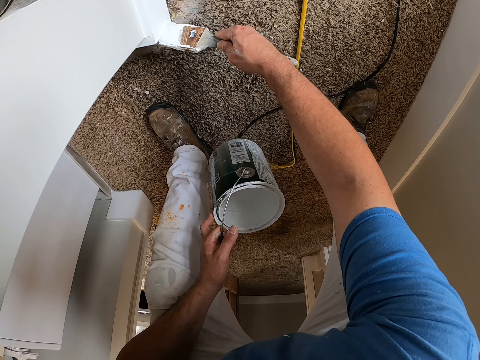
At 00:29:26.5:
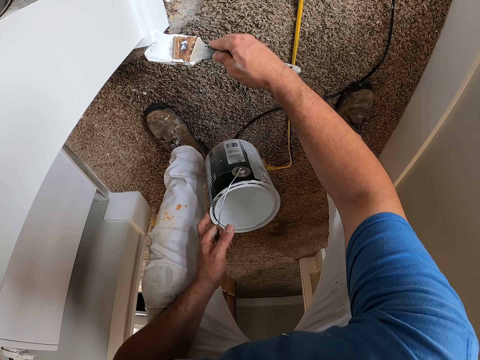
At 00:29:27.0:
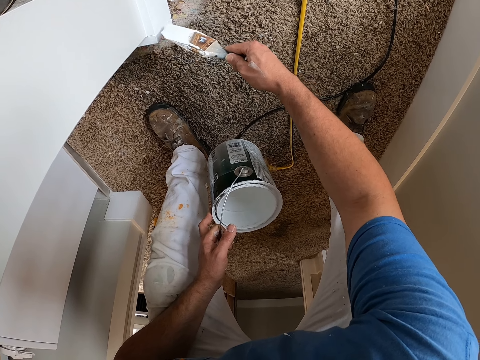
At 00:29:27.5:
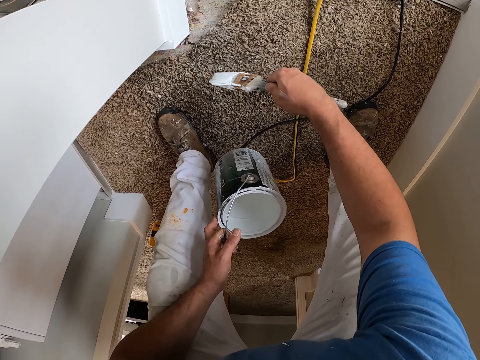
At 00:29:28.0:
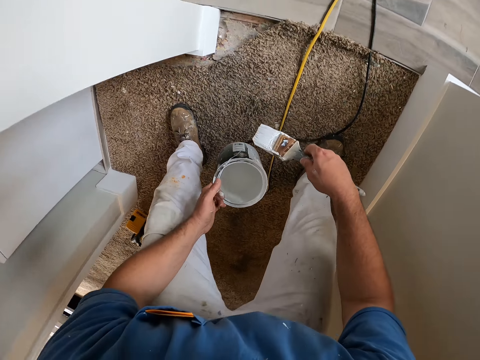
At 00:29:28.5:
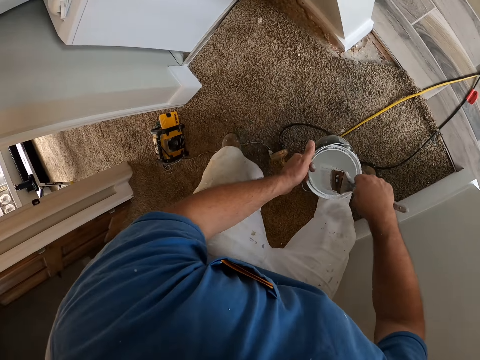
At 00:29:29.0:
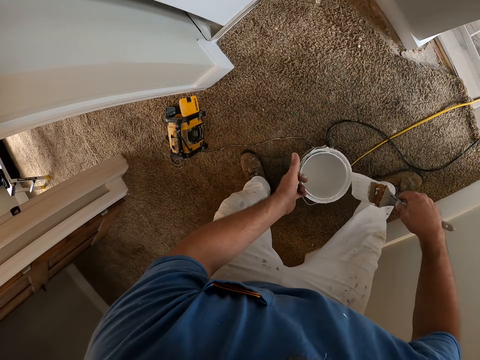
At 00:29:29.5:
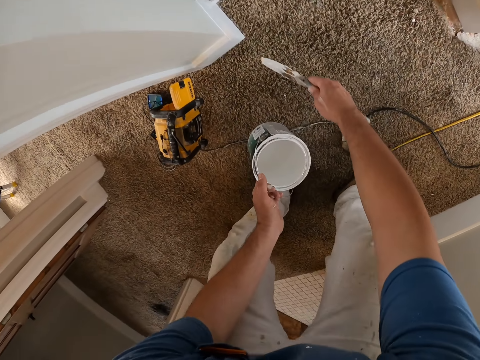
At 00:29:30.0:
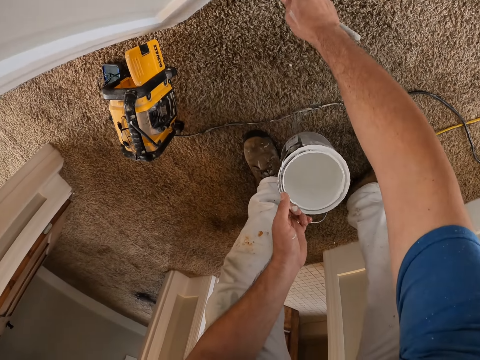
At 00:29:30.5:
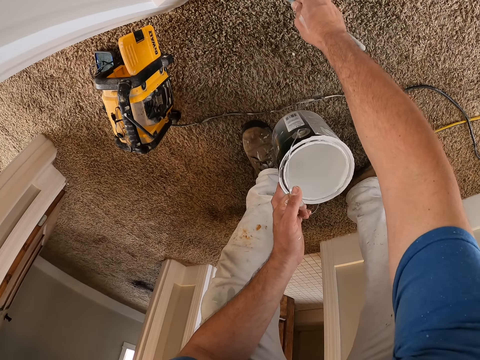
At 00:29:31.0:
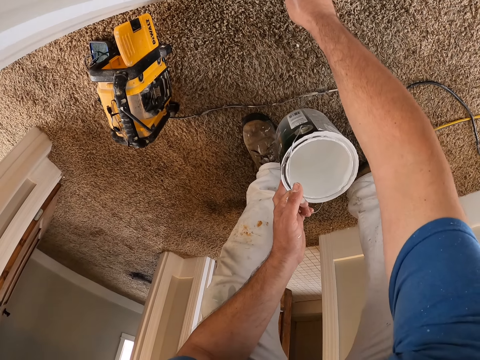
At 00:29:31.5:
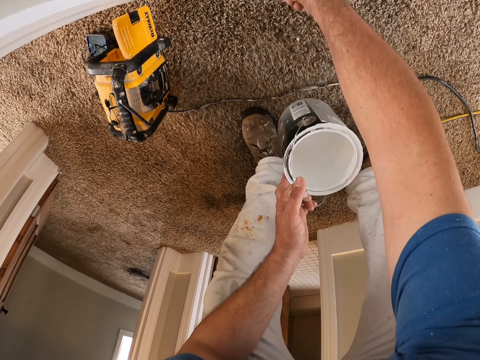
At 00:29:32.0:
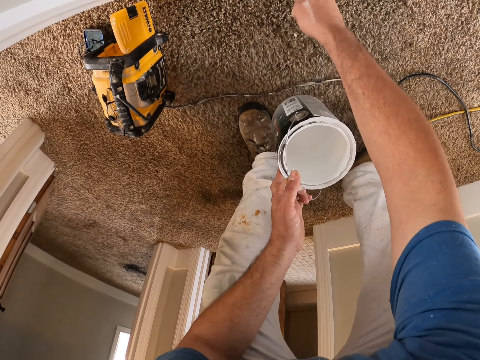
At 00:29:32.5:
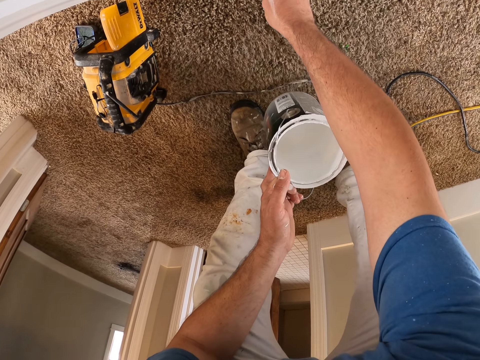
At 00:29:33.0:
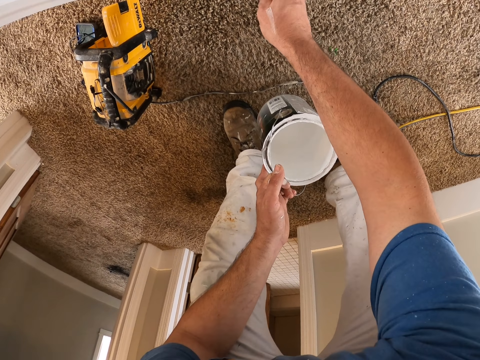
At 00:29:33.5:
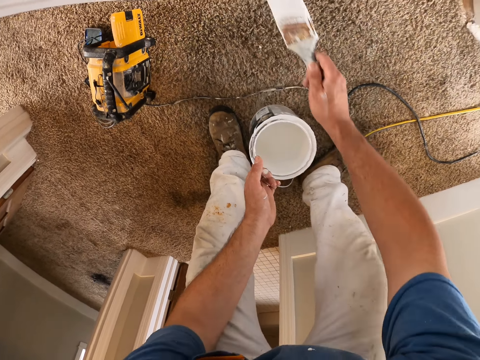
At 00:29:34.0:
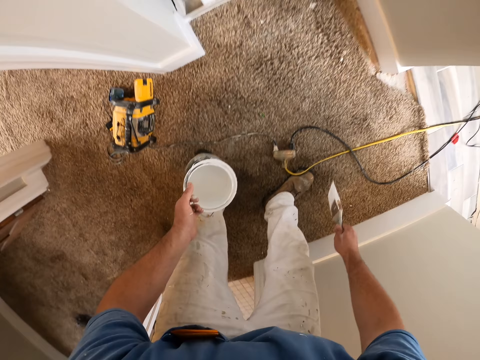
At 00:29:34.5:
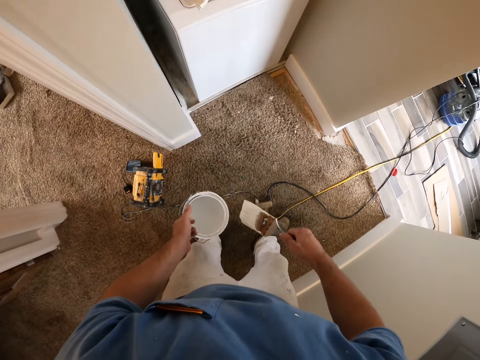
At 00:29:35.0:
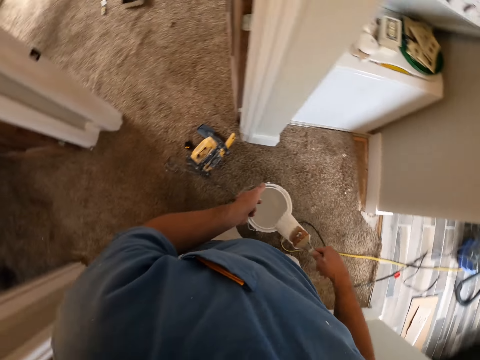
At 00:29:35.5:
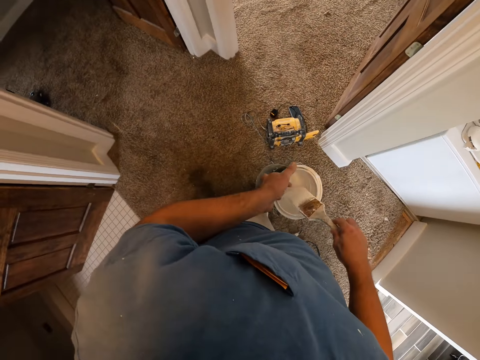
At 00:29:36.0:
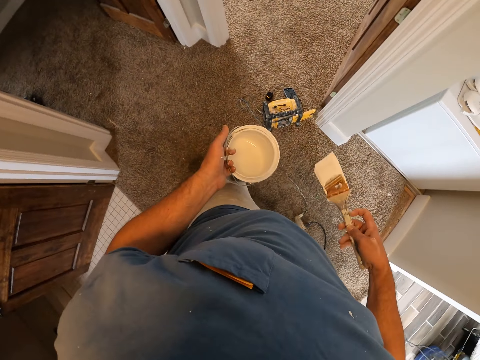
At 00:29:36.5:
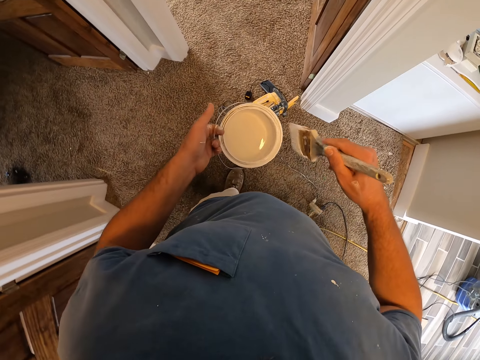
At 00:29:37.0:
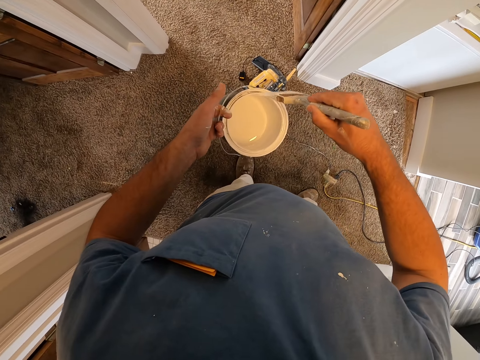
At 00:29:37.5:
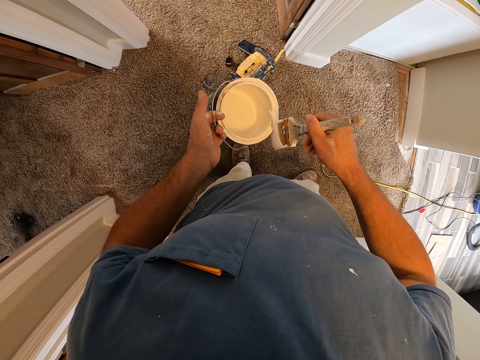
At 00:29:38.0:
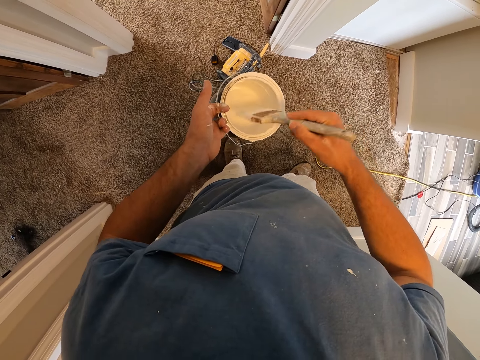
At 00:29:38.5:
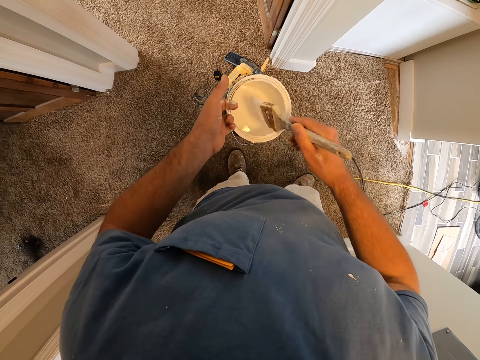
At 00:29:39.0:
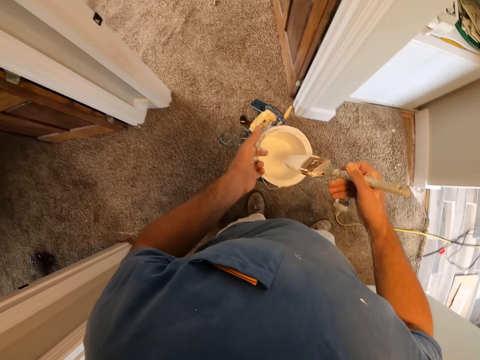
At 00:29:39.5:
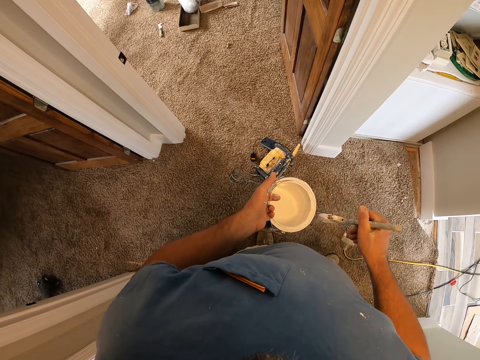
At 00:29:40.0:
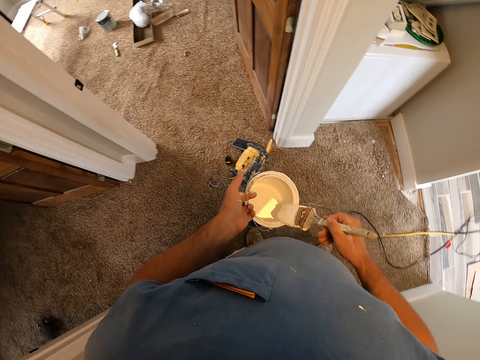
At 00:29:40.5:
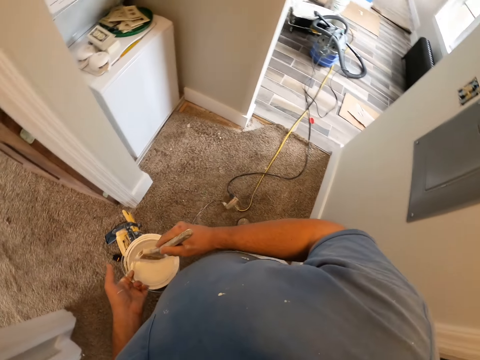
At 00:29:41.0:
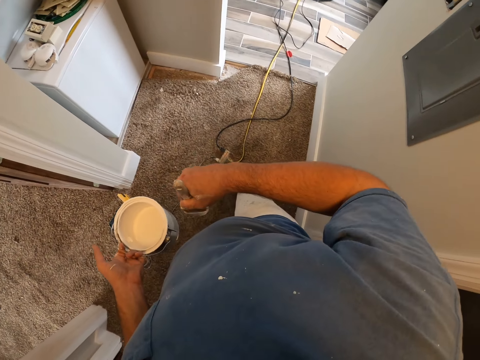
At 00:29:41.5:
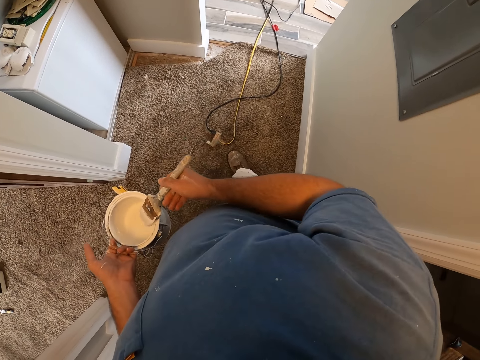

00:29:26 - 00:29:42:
The camera wearer scoops paint from the bucket of paint in his left hand with the paint brush. He paints the wall with the paint brush in his right hand. He brushes the paint brush on the edge of the bucket of paint. He cleans the edge of the bucket of paint with the paint brush. He brushes the paint brush on the edge of the bucket of paint.

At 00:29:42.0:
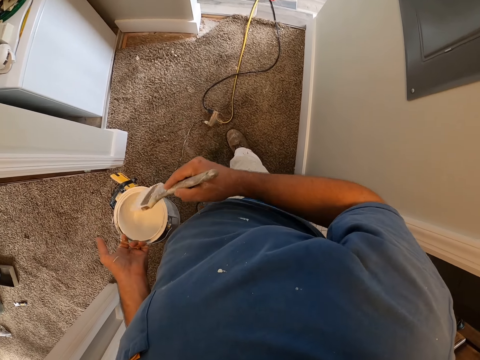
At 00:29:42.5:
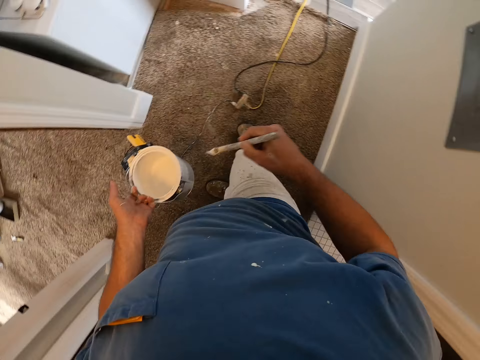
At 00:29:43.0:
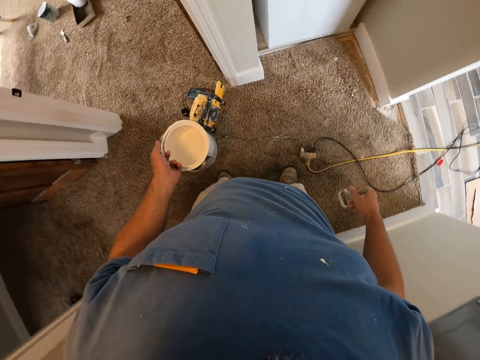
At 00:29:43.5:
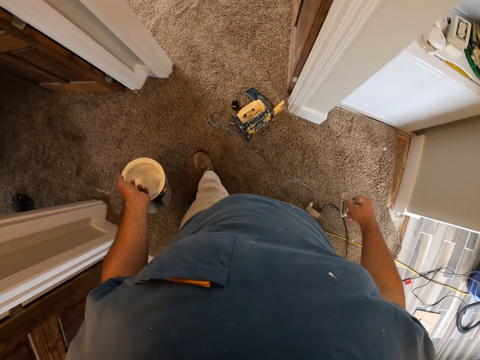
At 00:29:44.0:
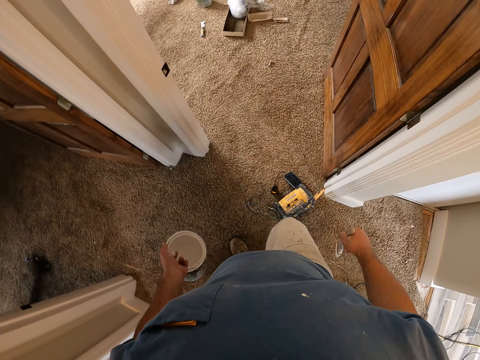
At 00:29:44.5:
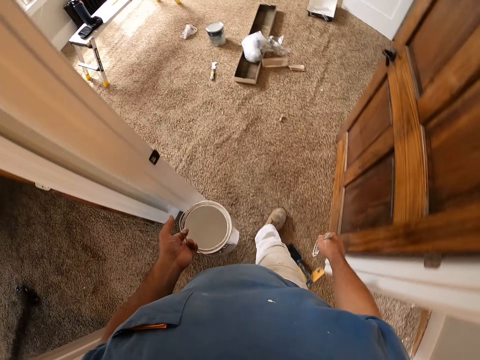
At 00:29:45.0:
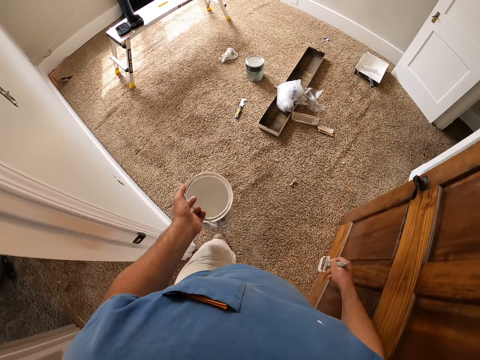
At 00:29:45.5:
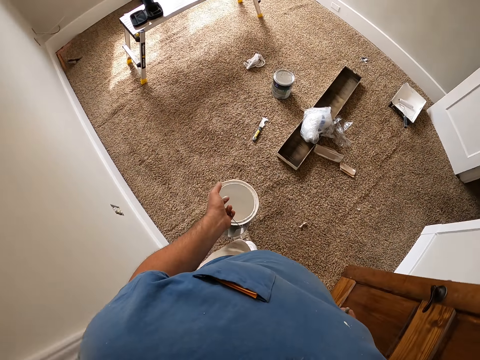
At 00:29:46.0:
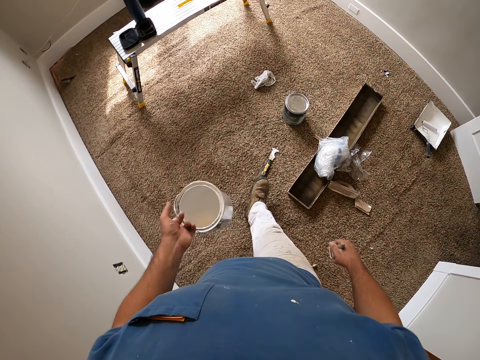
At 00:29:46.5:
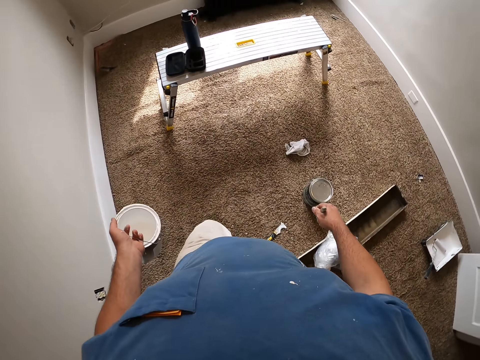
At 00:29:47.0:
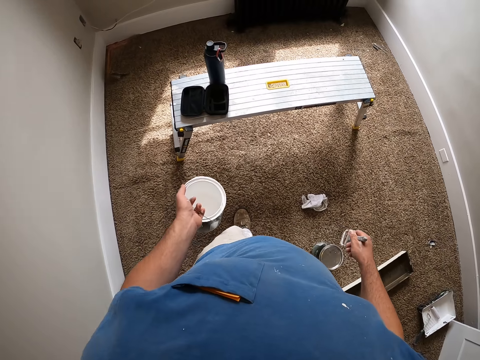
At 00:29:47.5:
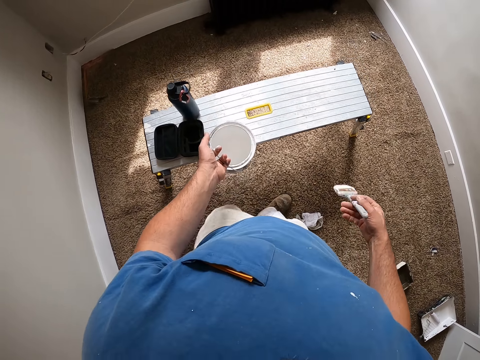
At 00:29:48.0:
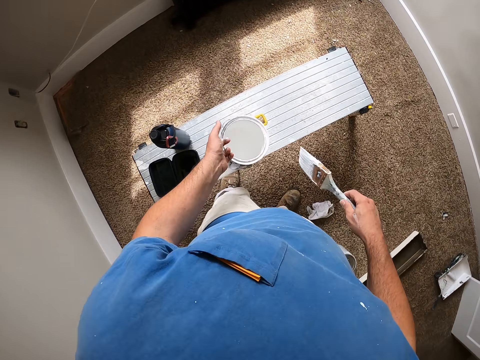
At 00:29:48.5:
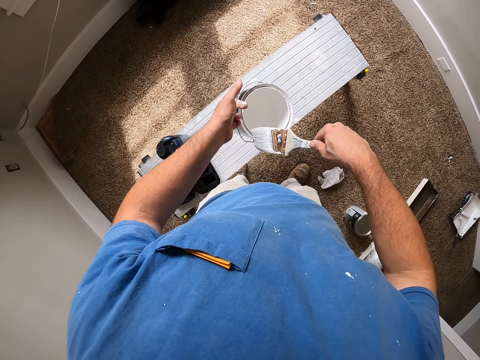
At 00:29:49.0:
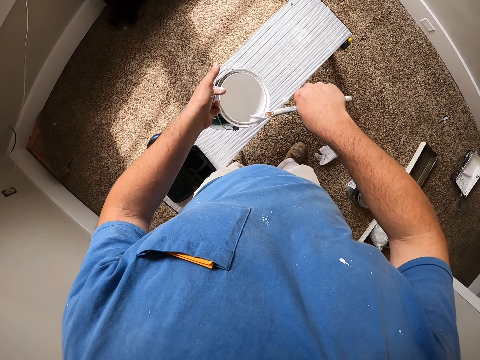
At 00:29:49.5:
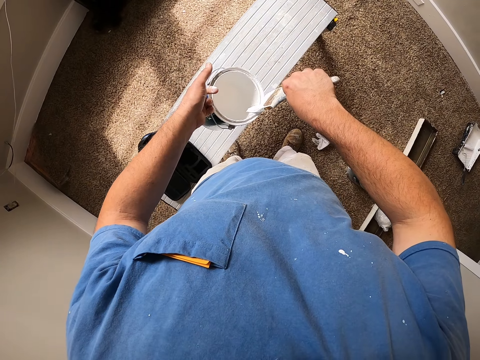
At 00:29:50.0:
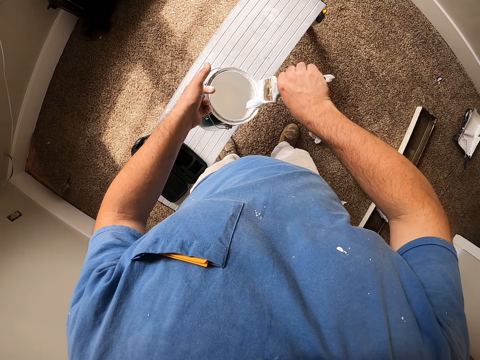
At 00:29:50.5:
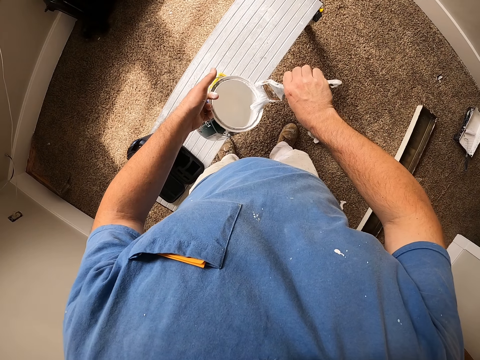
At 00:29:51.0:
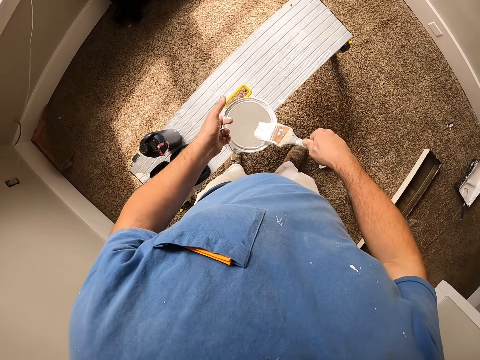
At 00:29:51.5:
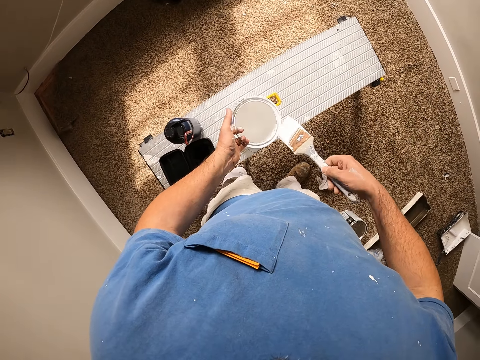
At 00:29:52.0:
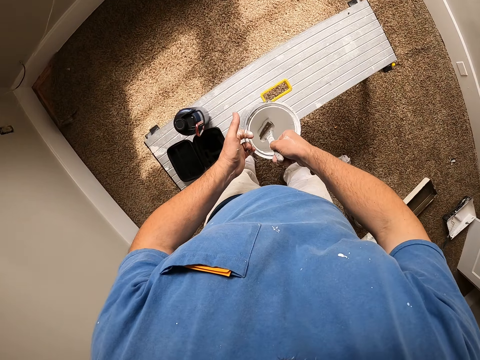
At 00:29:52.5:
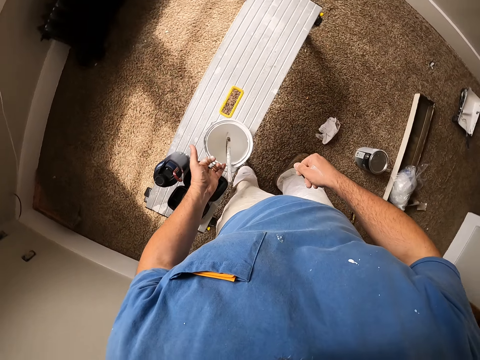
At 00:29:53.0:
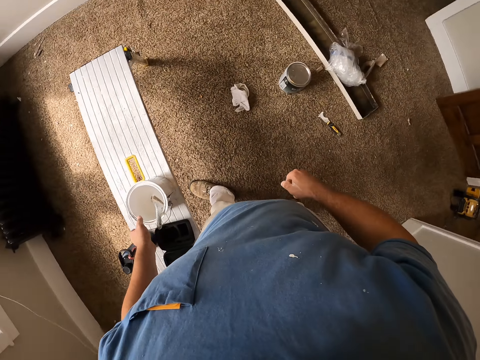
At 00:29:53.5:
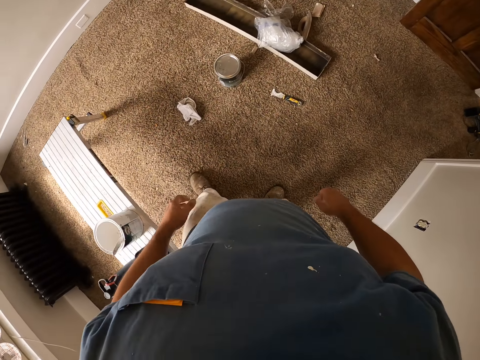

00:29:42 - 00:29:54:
The camera wearer walks around the room. They walk into a room. They put the paint tin or bucket of paint on a bench. They clean the edge of the bucket of paint with the paint brush. They brush the paint brush on the edge of the bucket of paint. They drop the paint brush into the bucket of paint. They drop the bucket of paint on the work bench.
